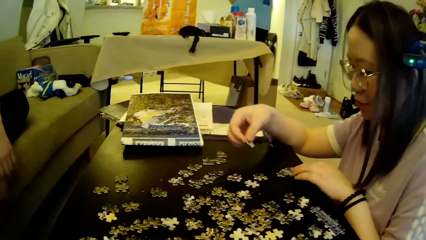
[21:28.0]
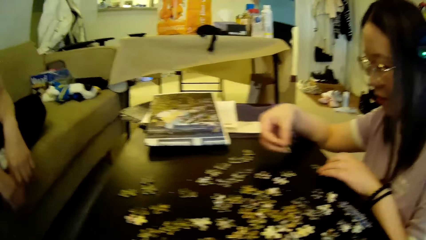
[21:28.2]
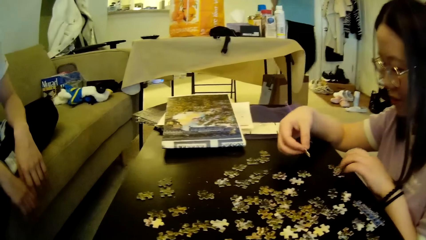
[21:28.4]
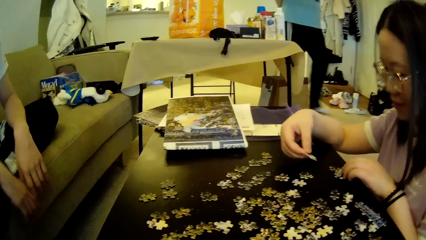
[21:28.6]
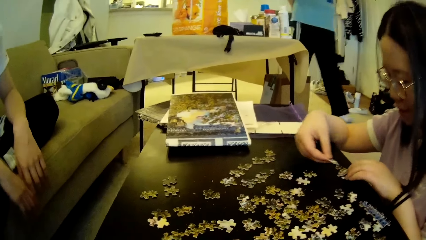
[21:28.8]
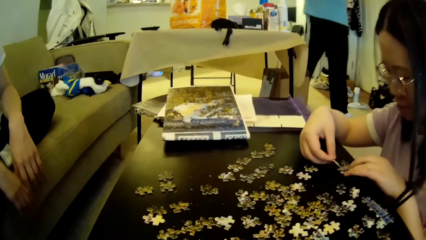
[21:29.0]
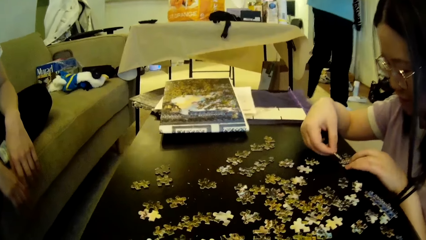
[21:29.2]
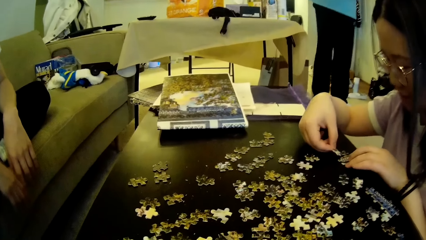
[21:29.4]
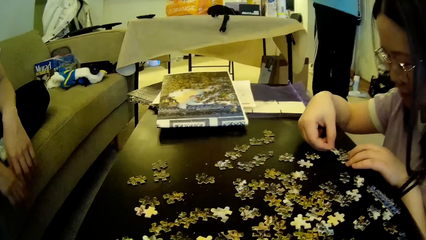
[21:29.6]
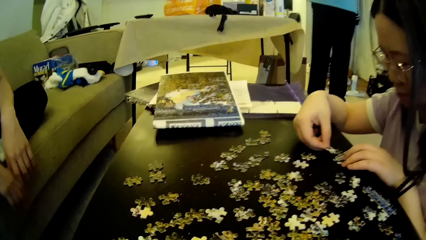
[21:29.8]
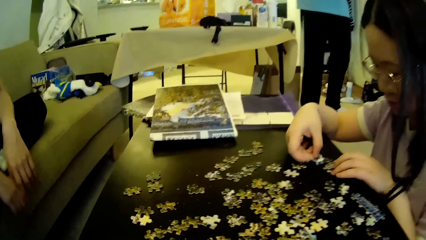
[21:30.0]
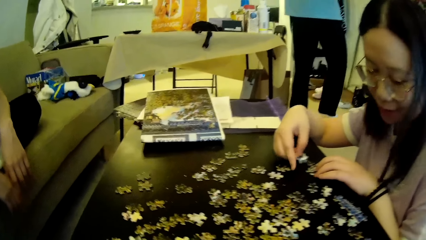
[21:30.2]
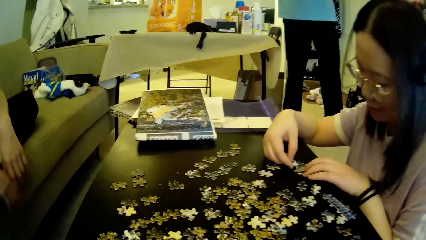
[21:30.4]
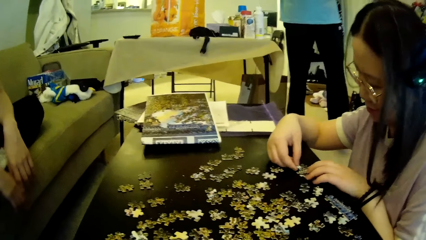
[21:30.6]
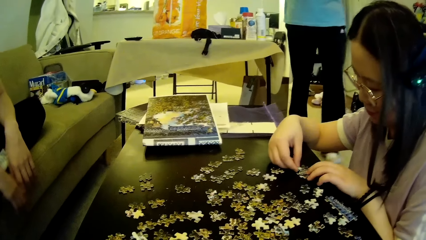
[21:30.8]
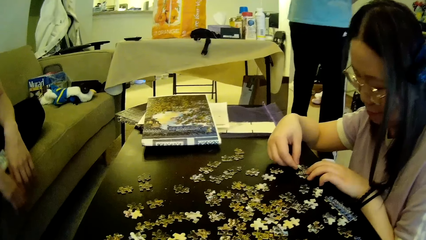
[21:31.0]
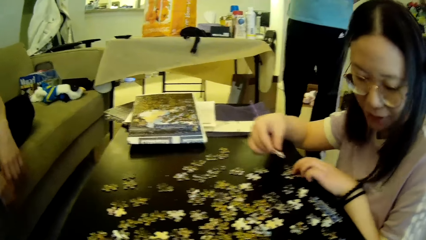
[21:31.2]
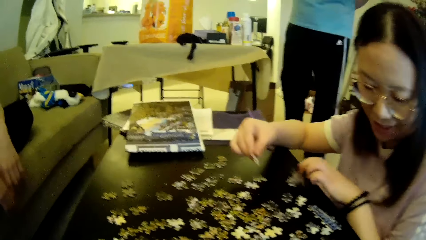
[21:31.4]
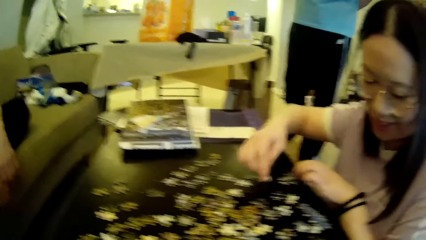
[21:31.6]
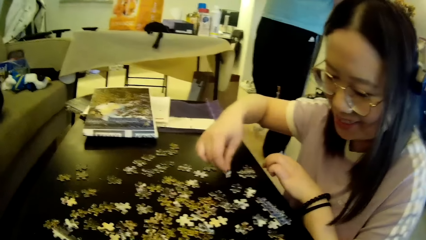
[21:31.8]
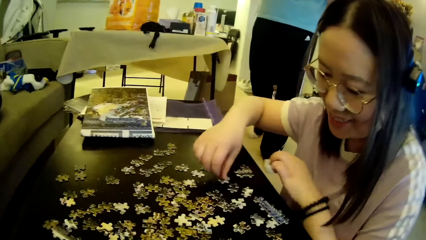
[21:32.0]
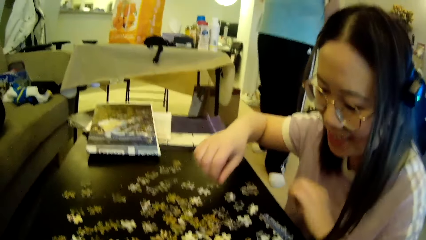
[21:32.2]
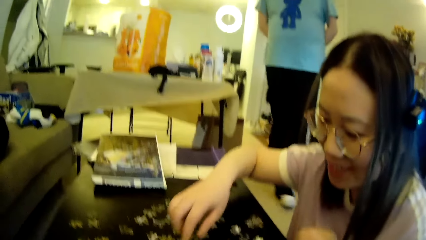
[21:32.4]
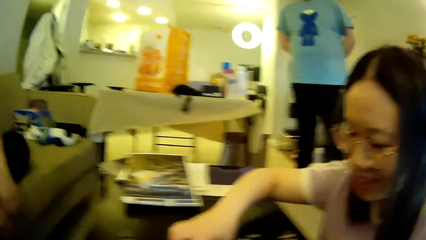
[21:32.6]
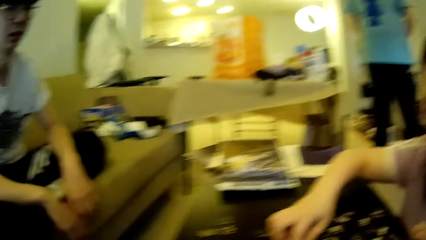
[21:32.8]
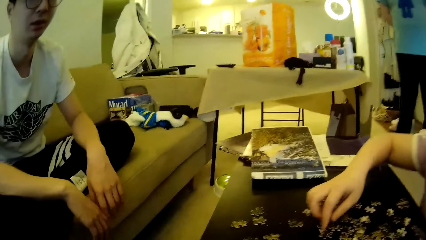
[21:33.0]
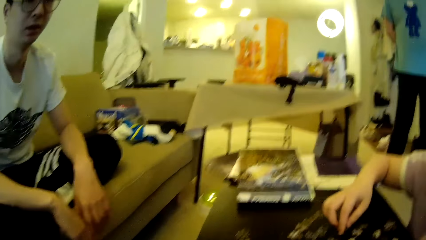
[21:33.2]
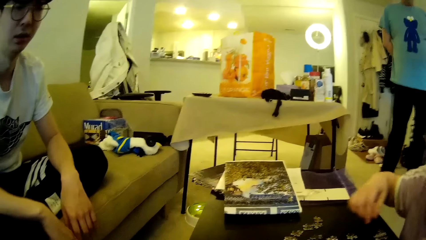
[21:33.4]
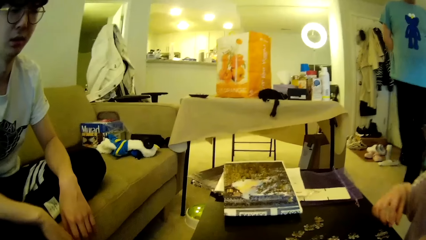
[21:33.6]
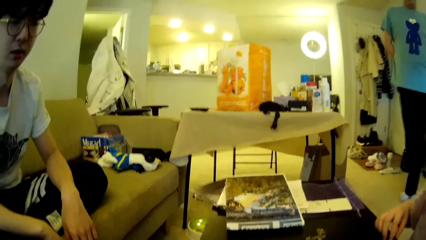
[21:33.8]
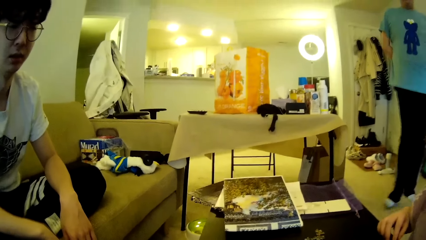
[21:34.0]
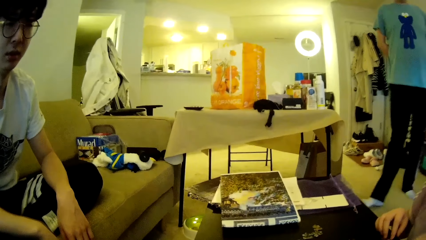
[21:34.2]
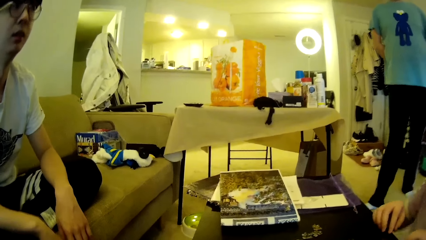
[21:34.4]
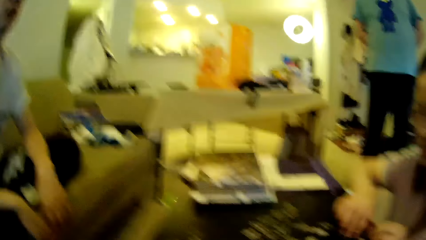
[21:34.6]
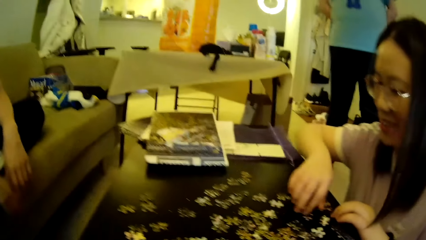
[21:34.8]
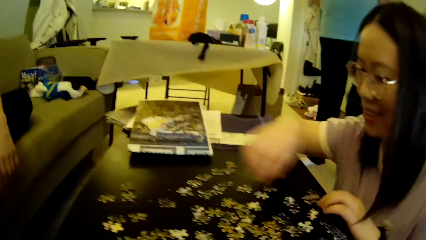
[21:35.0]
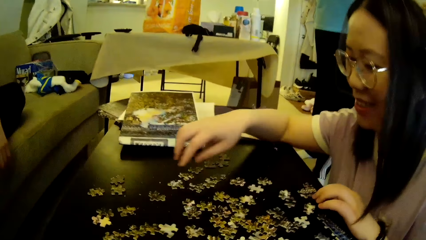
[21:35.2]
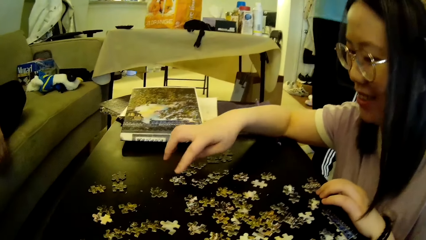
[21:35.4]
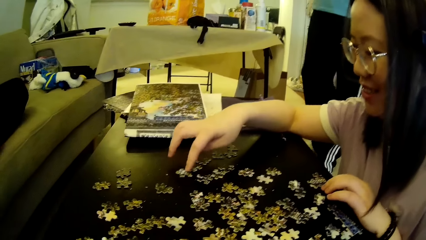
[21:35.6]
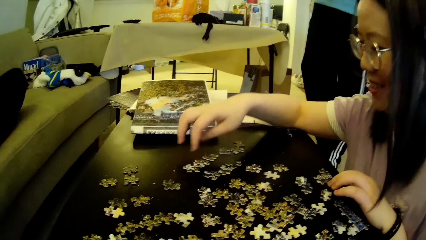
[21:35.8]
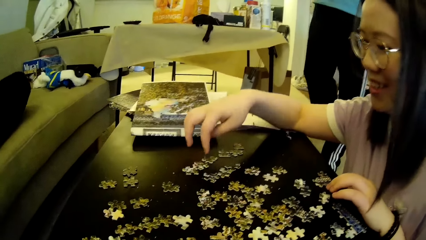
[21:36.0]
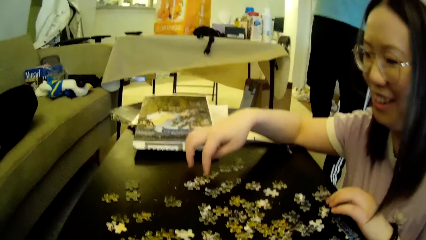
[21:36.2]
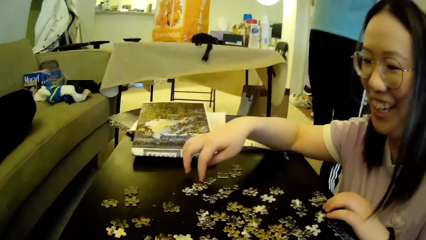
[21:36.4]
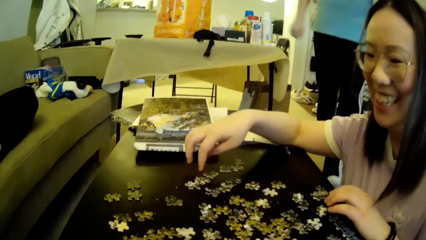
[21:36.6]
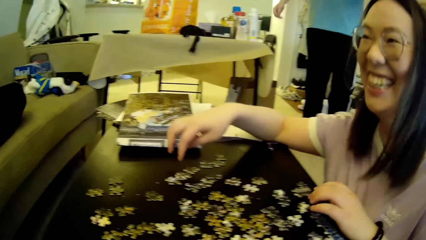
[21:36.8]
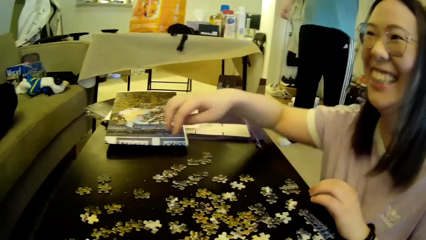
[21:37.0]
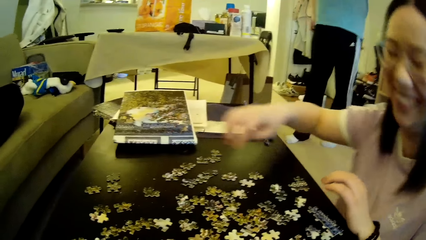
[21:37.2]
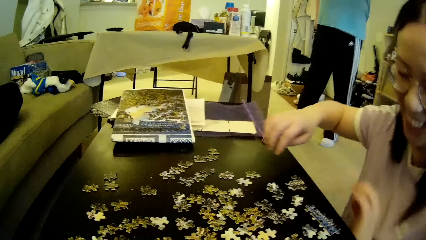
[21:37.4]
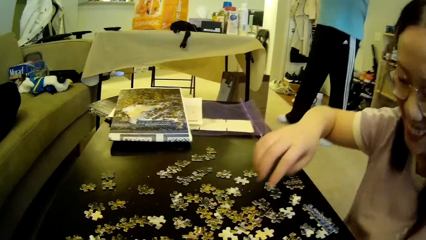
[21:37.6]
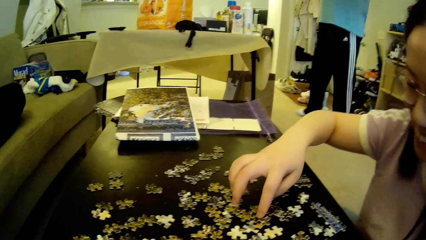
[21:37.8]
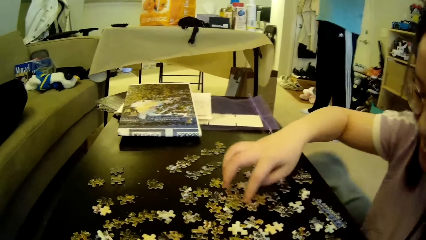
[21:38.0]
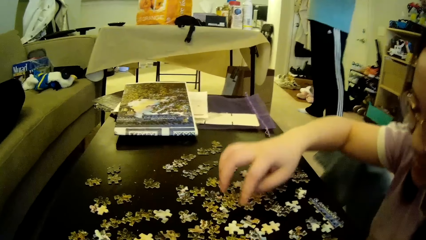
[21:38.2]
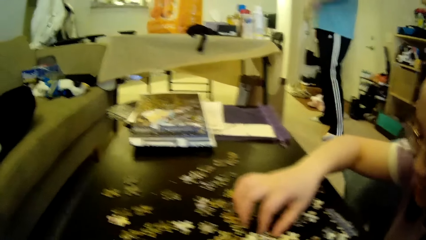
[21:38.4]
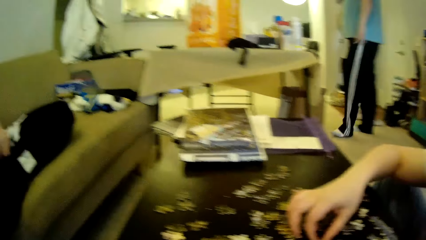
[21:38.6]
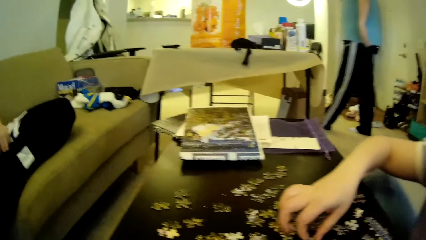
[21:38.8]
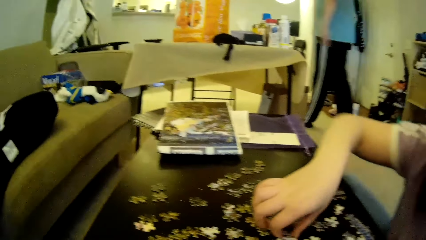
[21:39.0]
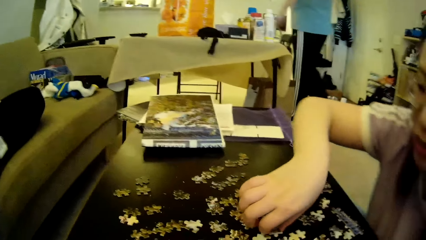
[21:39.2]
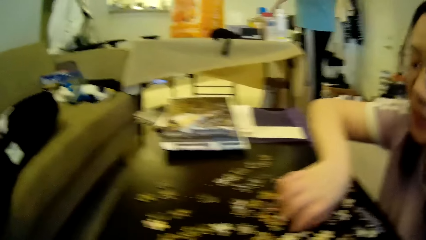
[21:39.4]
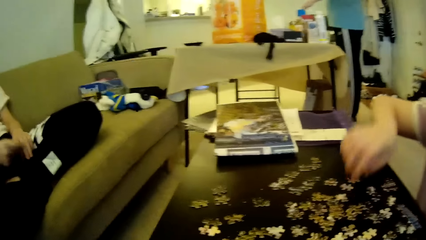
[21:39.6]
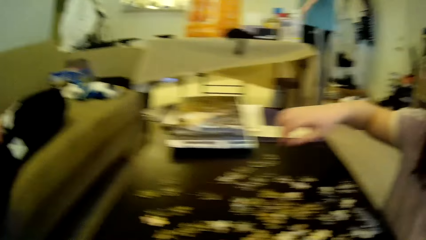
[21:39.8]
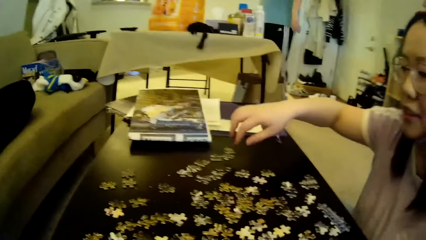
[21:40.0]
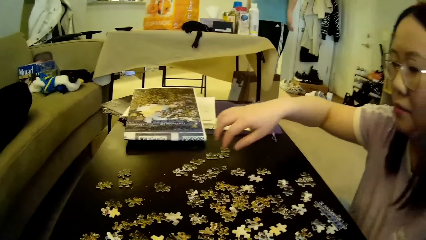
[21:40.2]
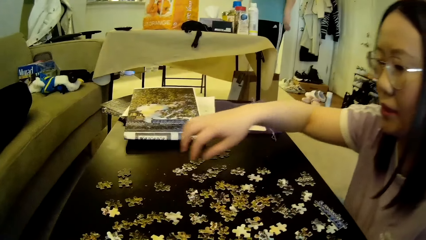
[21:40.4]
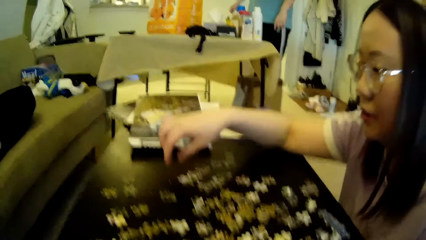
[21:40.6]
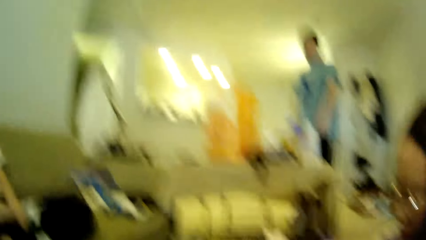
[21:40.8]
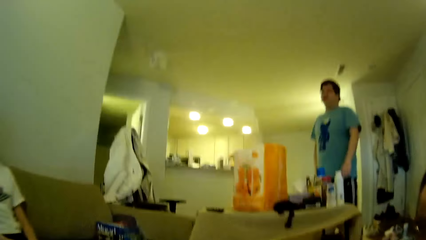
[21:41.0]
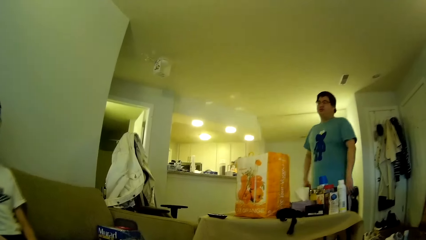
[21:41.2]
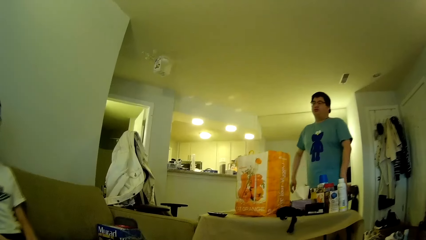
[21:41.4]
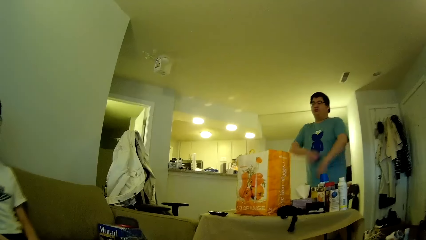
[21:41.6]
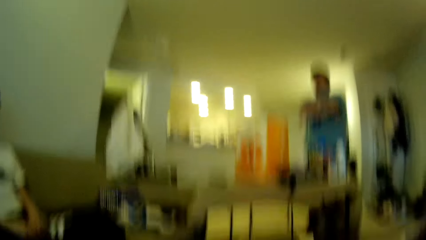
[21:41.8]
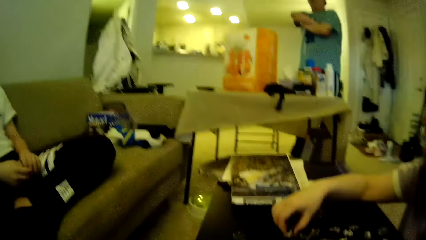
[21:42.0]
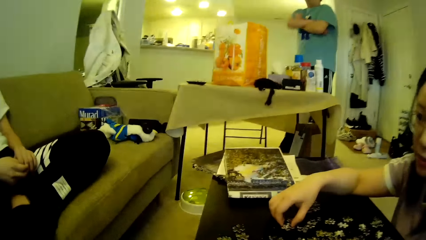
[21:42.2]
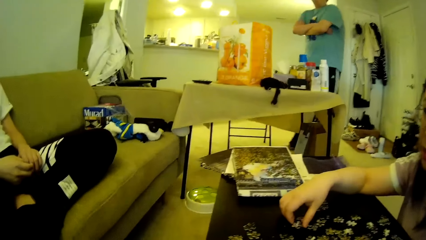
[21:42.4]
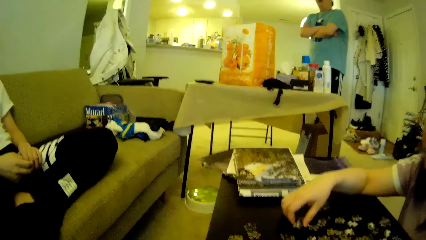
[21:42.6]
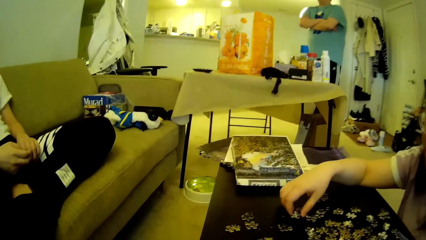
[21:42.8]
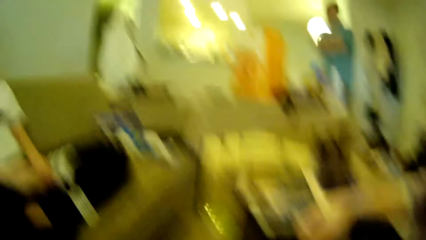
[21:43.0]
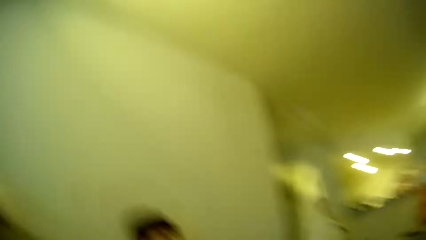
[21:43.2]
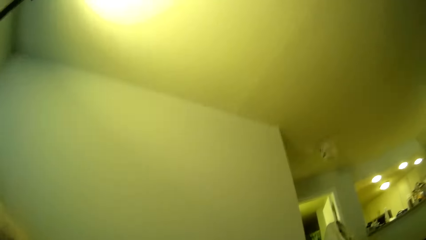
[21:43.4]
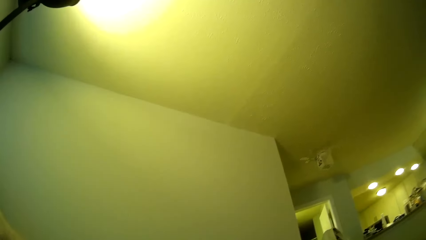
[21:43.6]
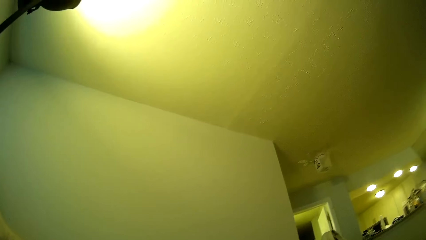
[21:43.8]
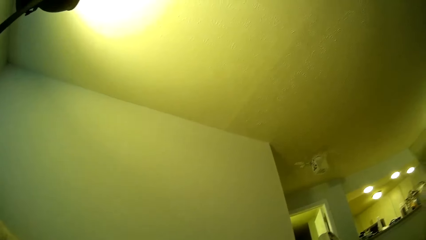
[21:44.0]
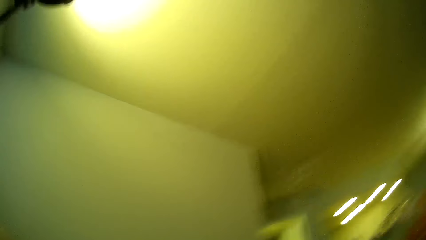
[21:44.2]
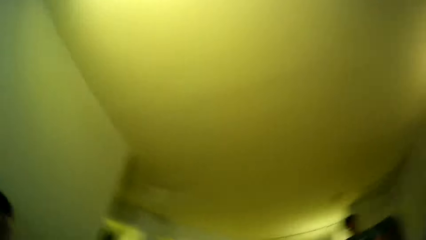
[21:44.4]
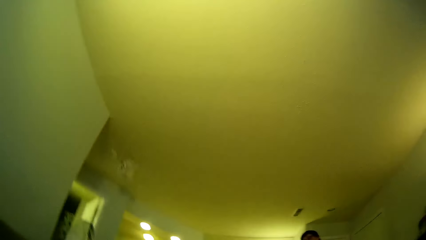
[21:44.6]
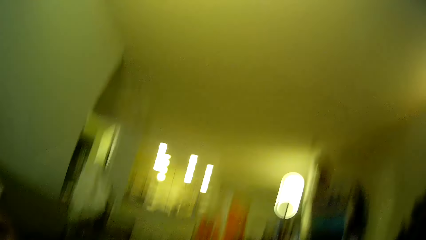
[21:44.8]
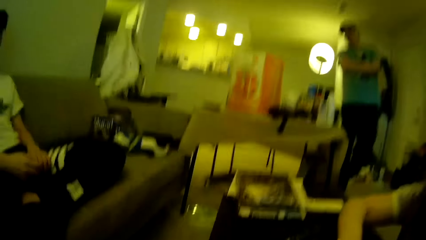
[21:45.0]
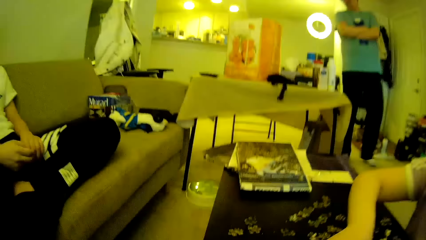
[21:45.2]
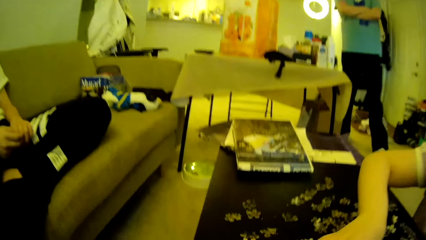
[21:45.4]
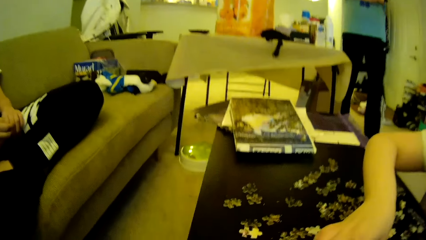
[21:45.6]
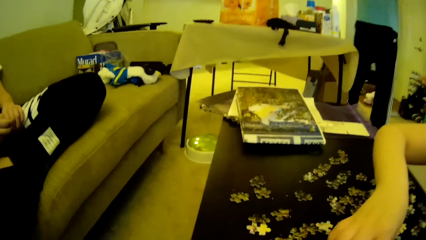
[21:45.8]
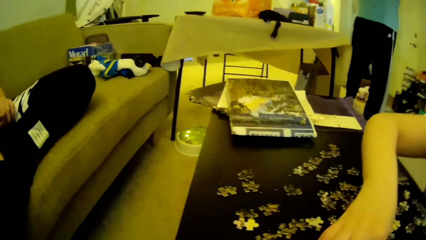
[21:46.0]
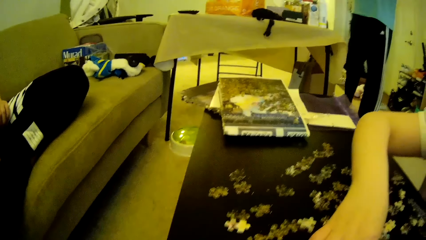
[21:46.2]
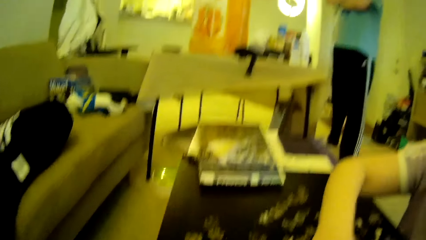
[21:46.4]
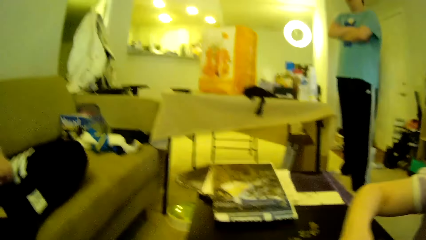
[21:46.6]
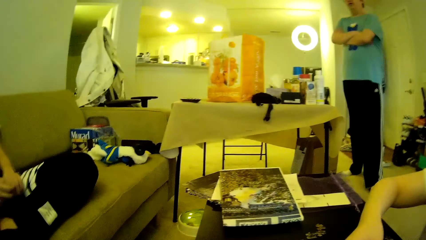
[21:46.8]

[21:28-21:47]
A lady fixes the model or puzzle piece to a puzzle pattern. The lady looks around, puts the model piece on the table, and moves the hand. A man looks around. The lady adjusts the puzzle pieces on the table. Another man steps forward. The lady moves the hand. The camera wearer looks around. The other man looks around and folds hands. The camera wearer looks around. The other man moves the legs.
